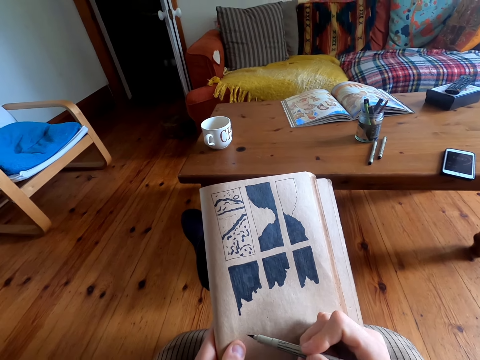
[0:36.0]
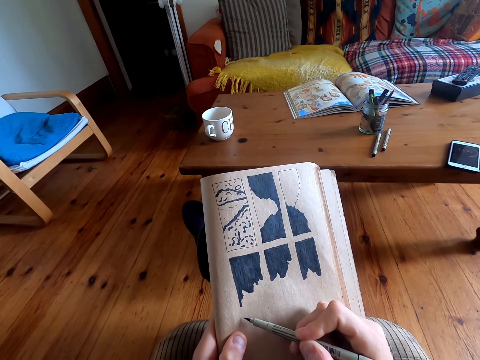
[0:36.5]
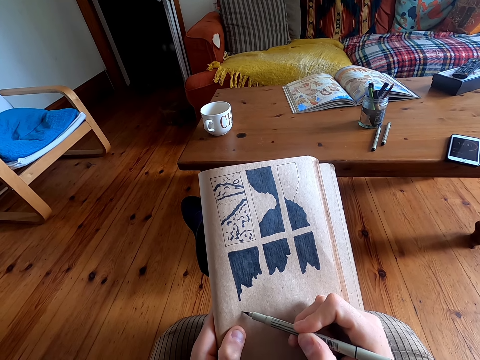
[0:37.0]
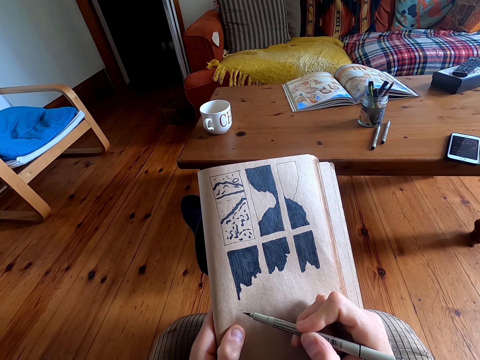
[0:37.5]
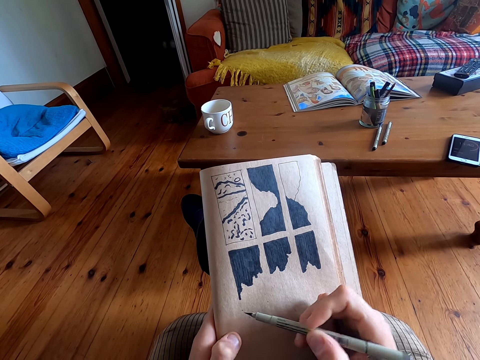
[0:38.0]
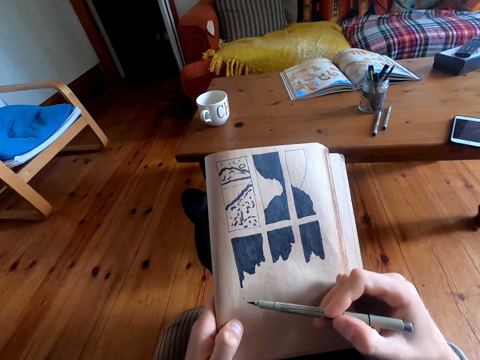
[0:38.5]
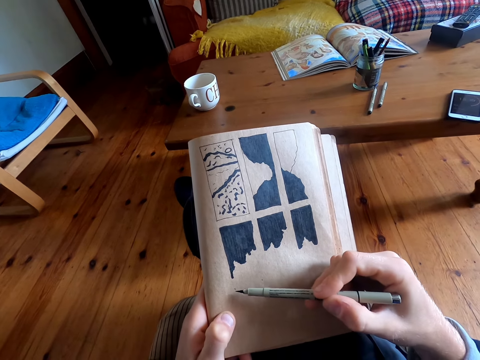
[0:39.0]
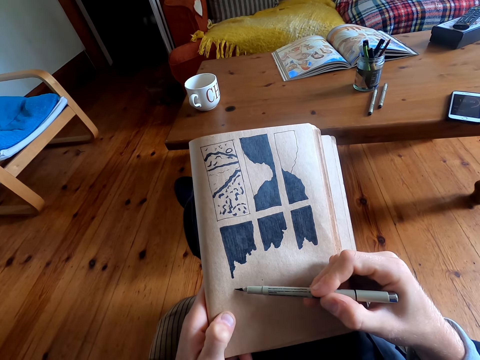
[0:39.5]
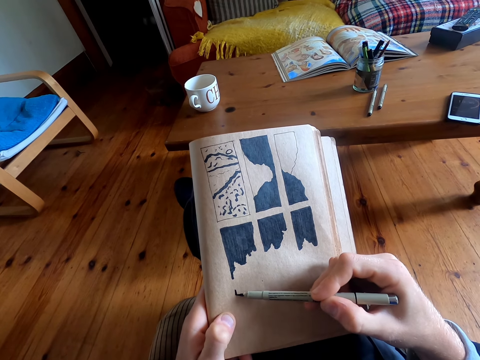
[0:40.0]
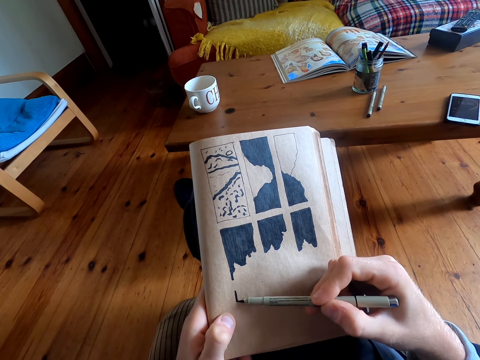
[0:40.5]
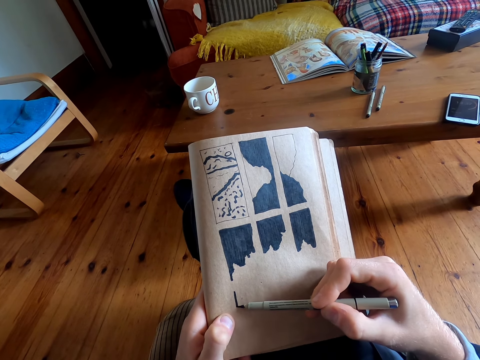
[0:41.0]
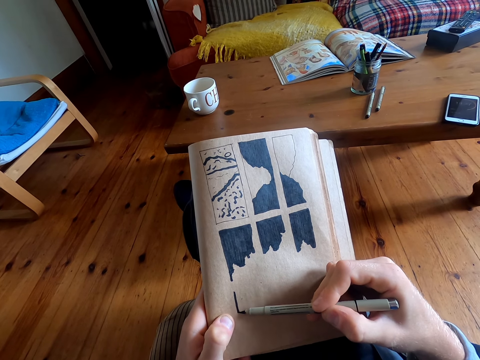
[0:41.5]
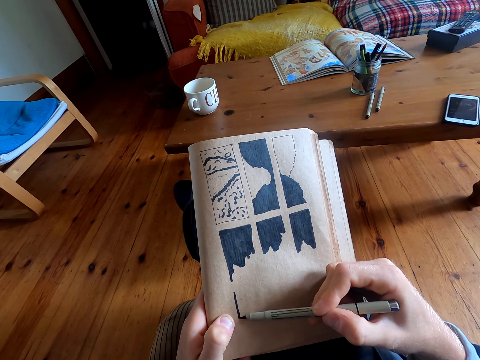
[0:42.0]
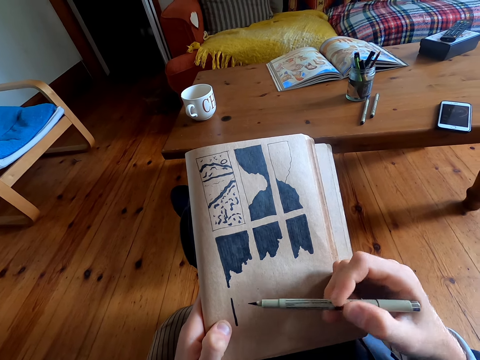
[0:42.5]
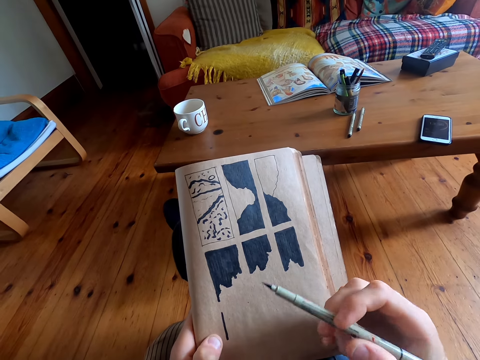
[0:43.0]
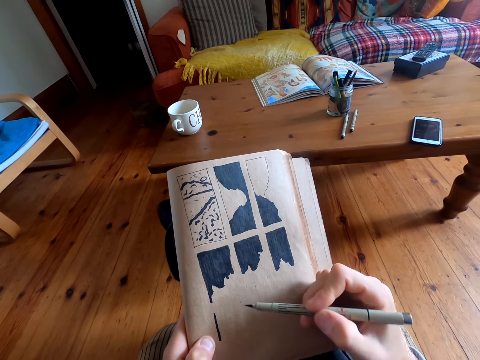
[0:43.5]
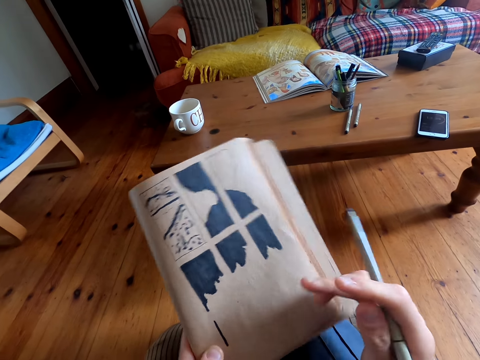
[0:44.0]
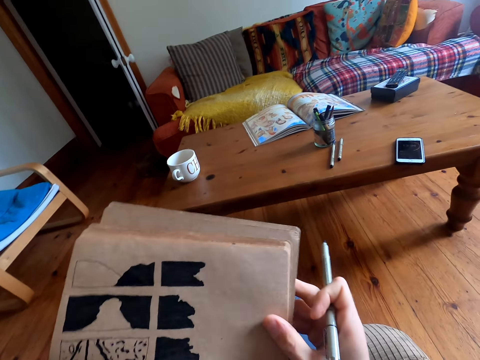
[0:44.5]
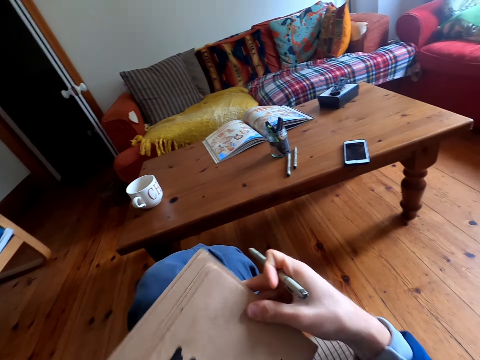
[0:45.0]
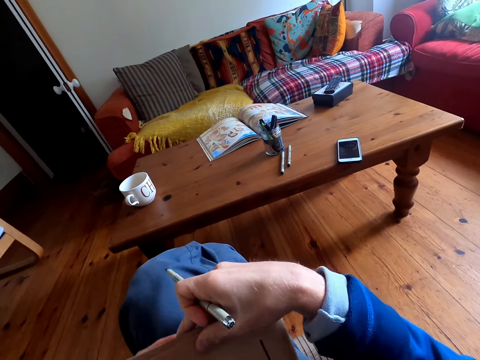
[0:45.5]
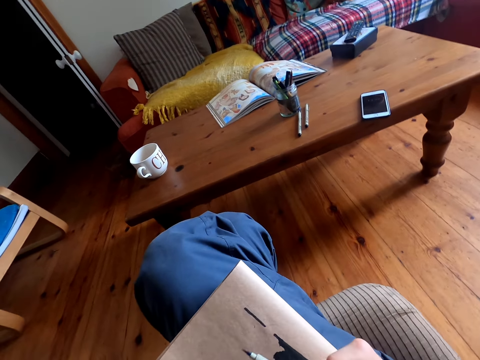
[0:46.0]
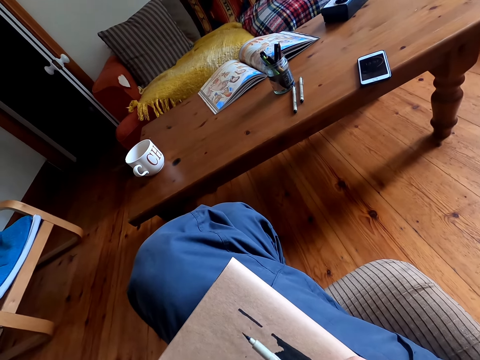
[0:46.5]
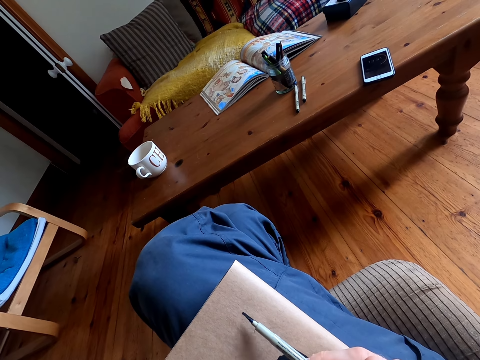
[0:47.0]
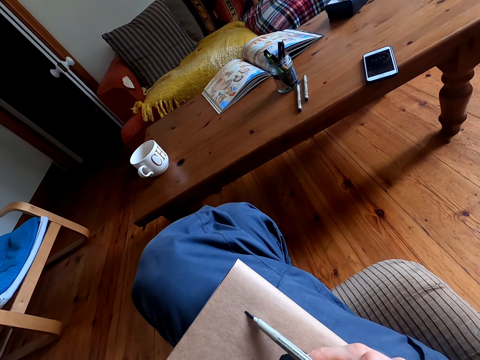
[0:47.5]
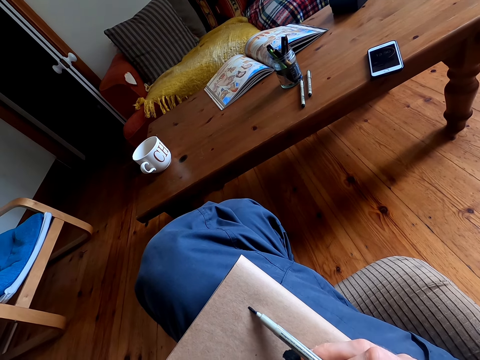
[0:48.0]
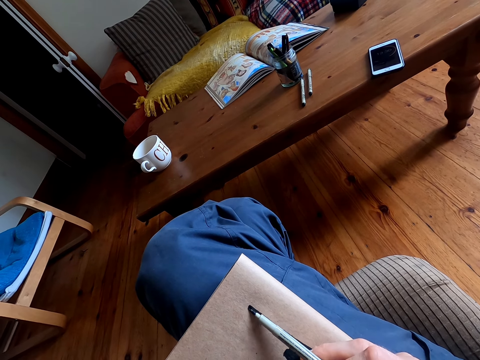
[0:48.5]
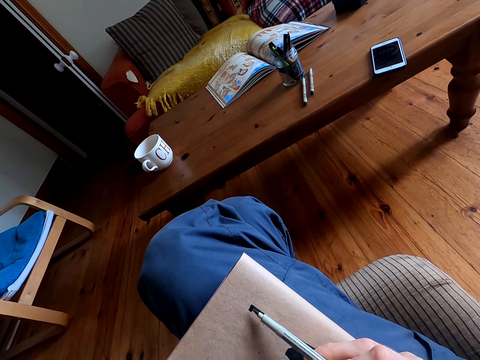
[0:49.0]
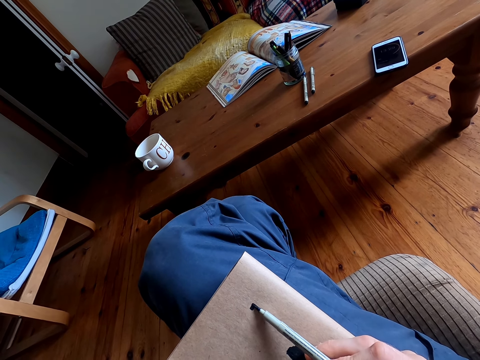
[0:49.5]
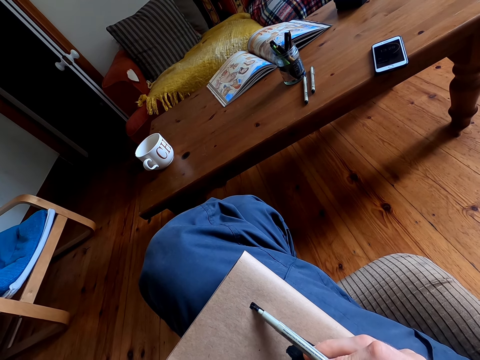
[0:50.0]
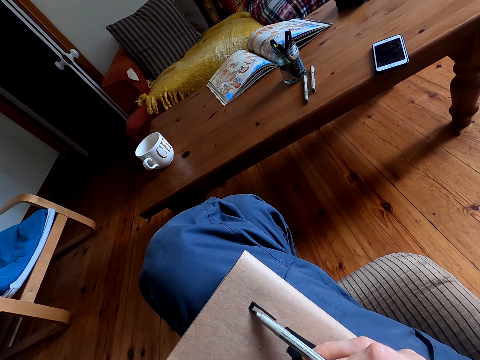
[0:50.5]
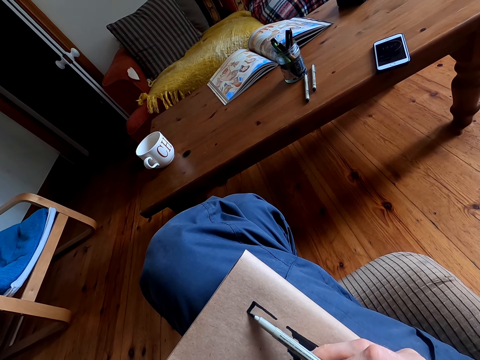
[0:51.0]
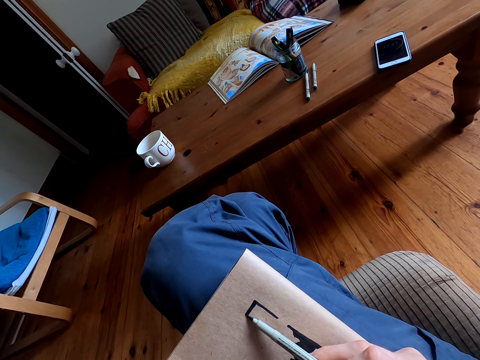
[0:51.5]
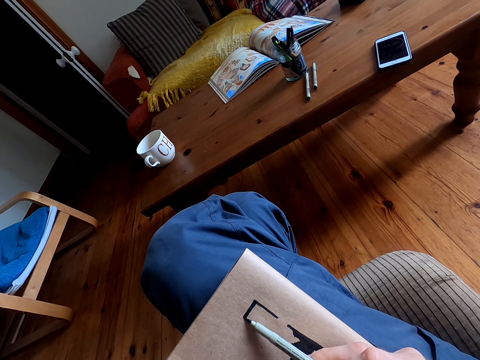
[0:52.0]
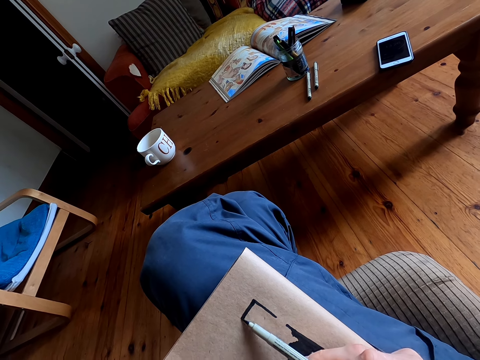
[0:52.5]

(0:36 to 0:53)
The camera wearer rotates a book. They draw on the book with a pen.

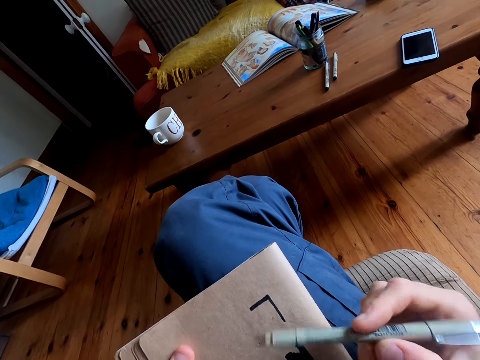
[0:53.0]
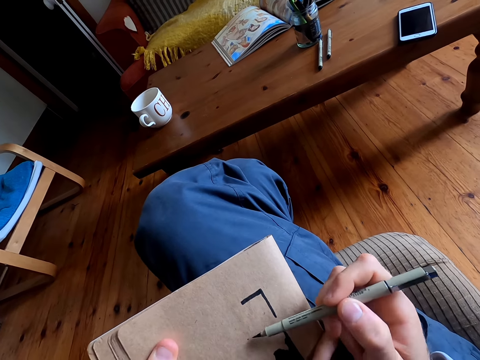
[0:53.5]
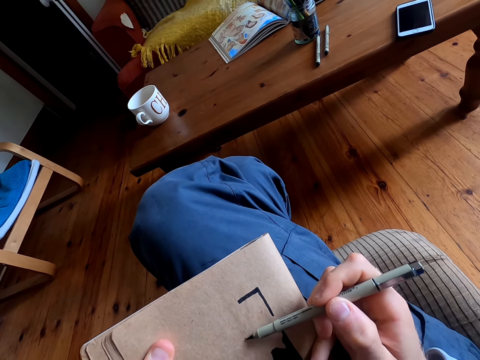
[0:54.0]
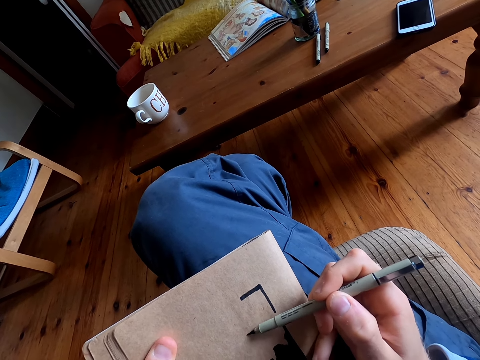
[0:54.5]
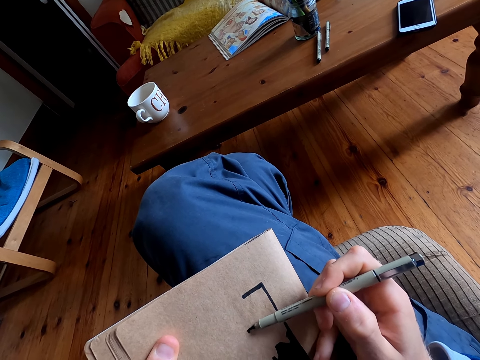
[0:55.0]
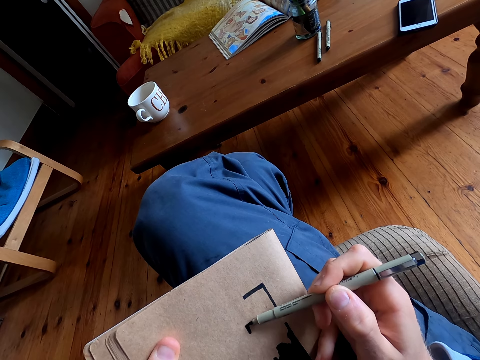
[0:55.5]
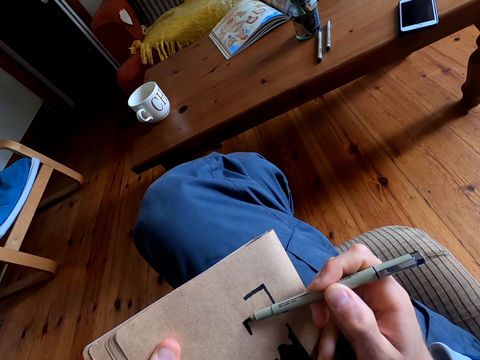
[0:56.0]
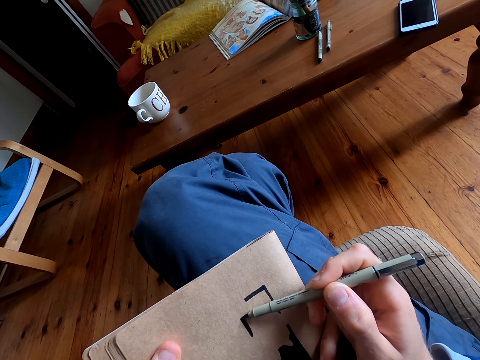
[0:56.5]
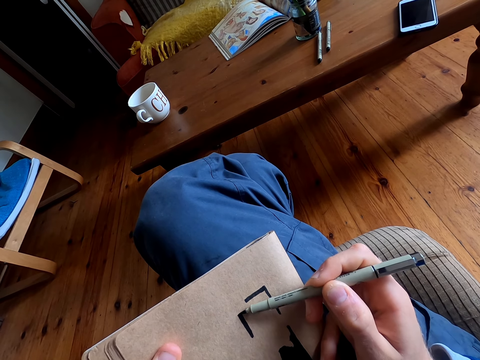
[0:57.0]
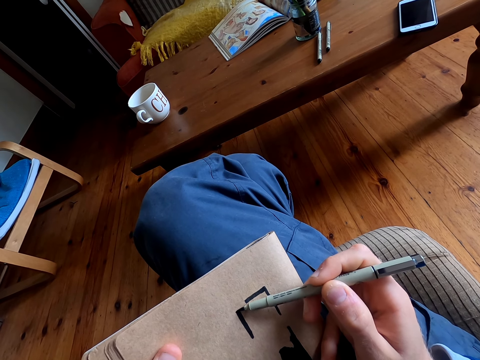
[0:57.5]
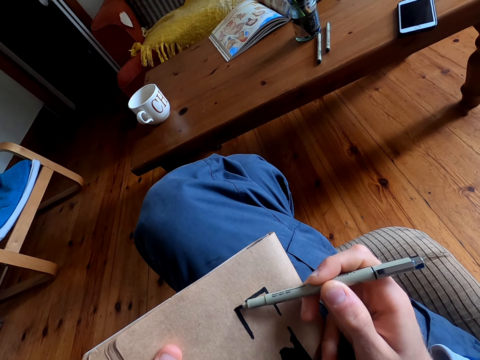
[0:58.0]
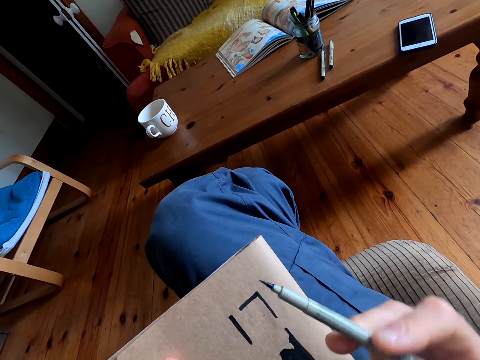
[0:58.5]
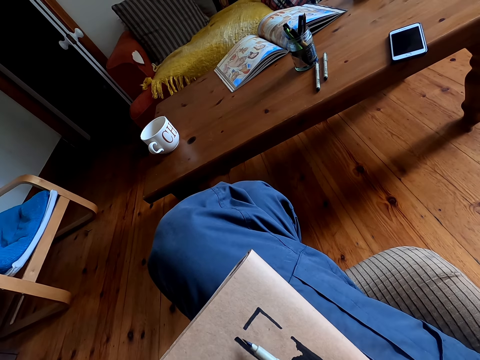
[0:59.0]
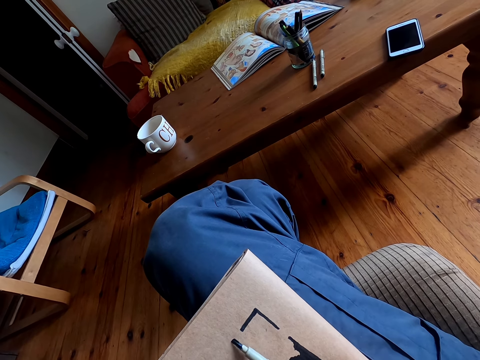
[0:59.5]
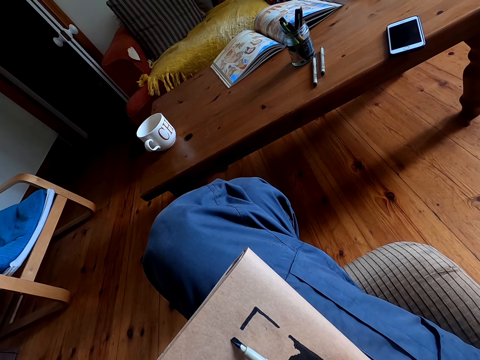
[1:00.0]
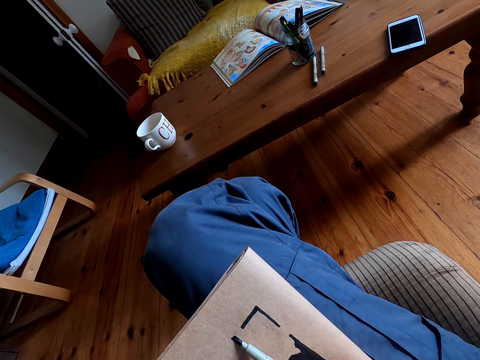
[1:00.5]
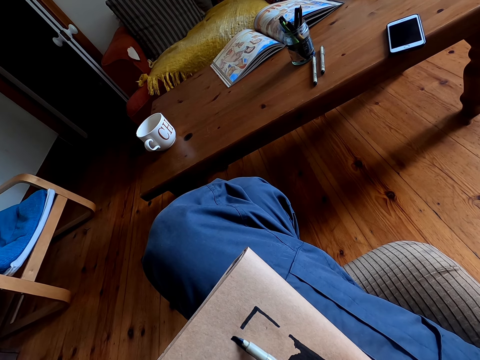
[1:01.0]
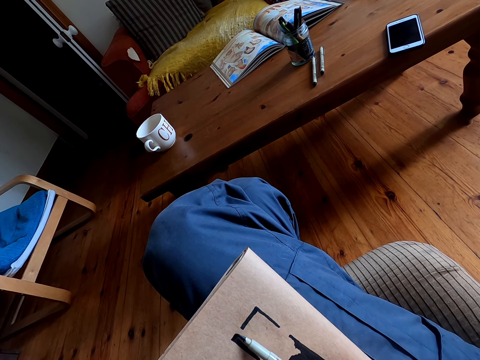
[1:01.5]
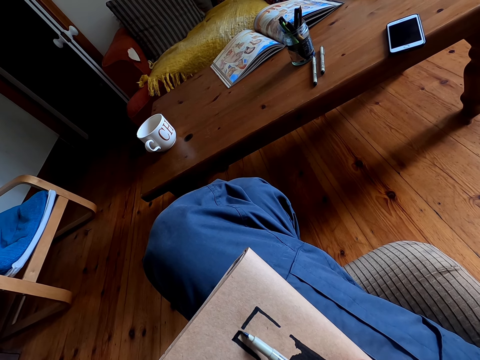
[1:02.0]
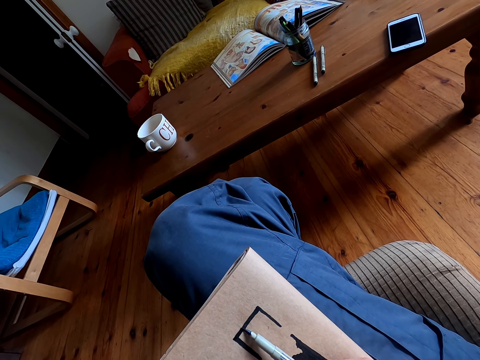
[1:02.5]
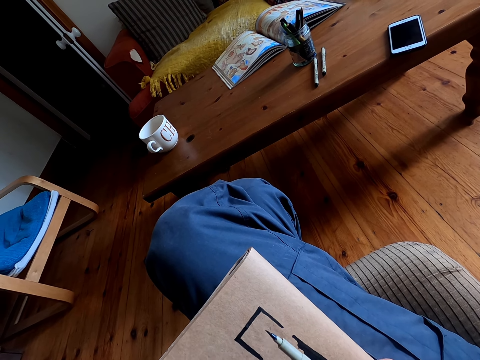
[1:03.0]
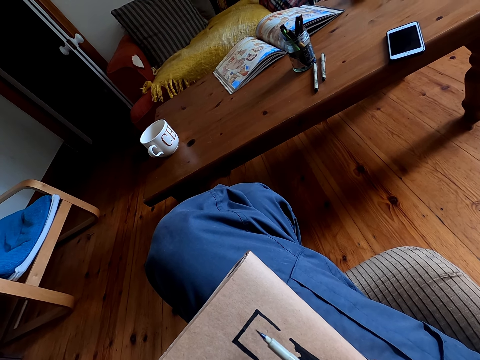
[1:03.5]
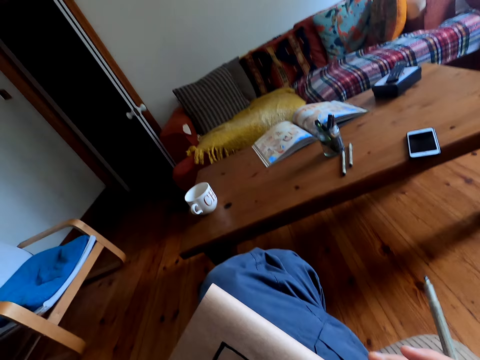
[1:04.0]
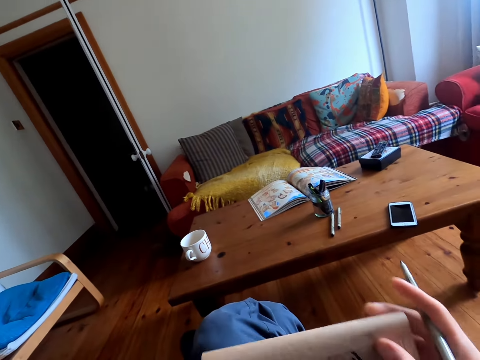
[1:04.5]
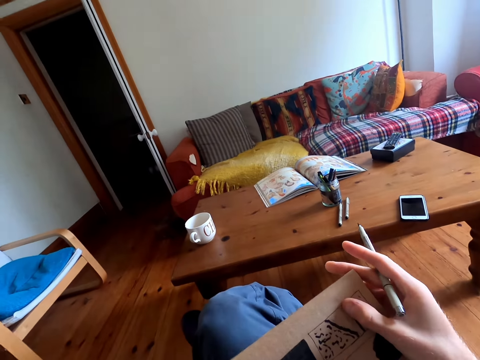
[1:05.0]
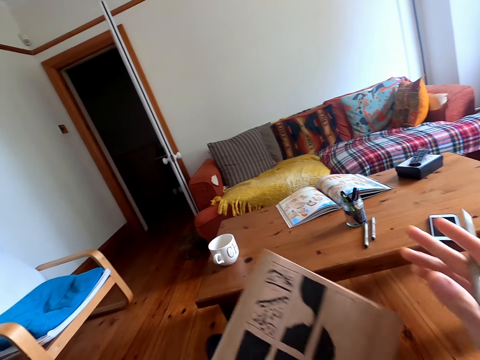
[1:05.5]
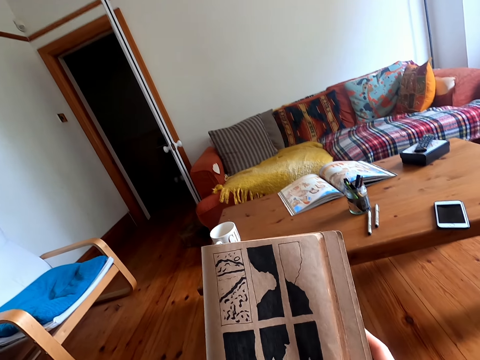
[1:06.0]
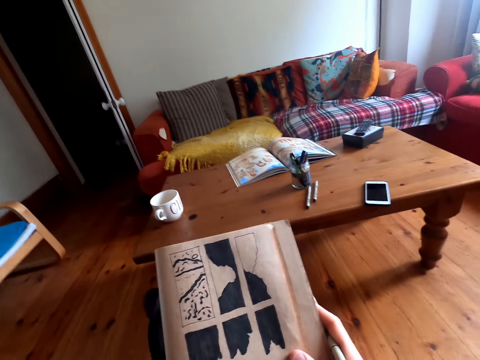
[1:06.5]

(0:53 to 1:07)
The camera wearer rotates a book.
